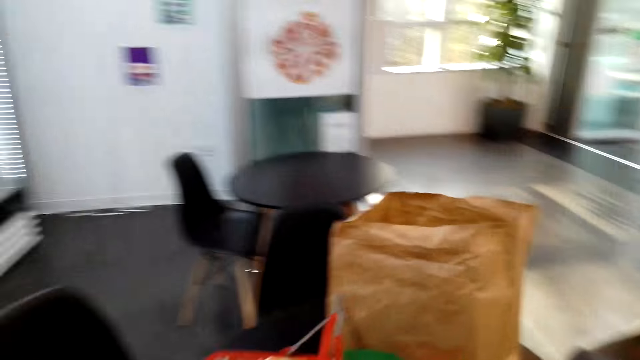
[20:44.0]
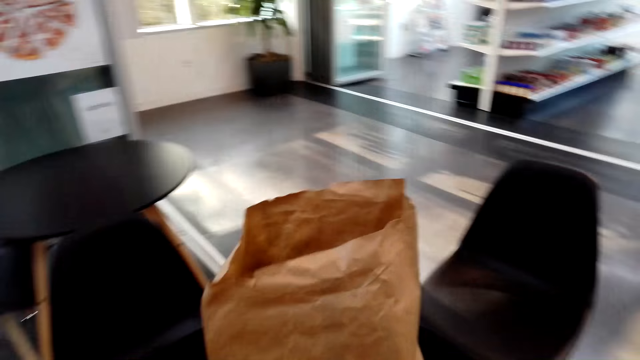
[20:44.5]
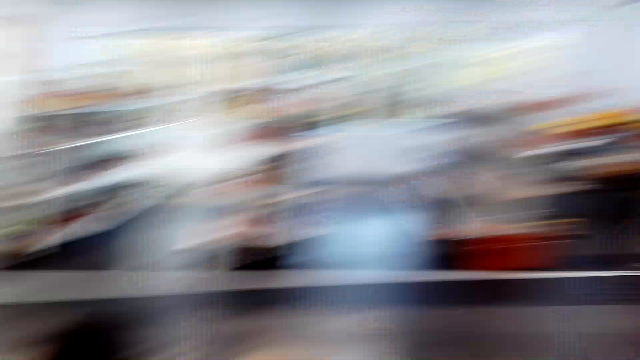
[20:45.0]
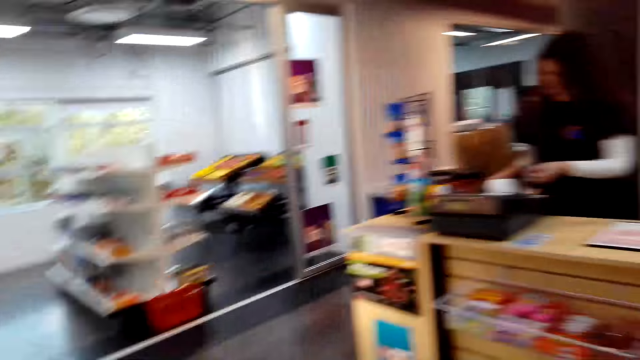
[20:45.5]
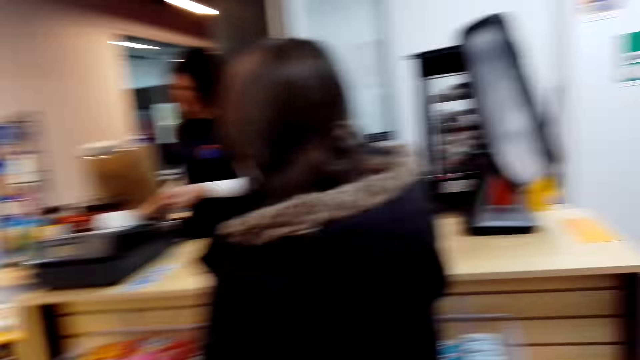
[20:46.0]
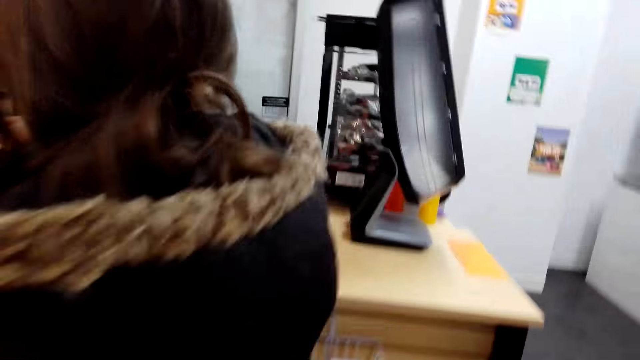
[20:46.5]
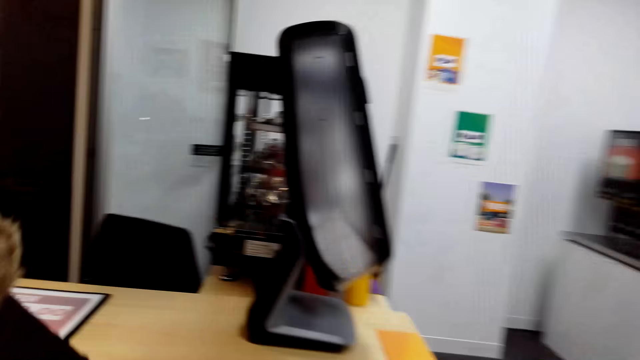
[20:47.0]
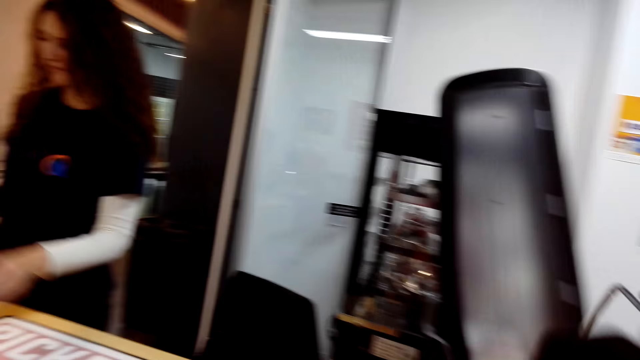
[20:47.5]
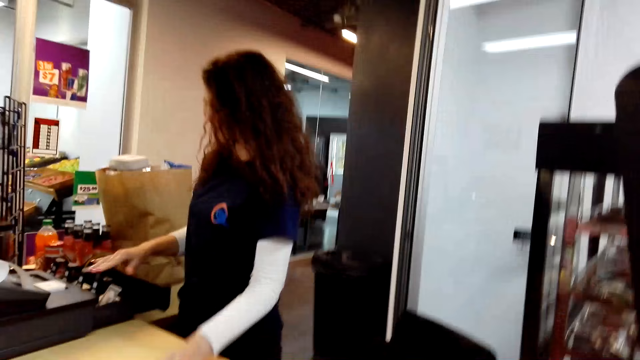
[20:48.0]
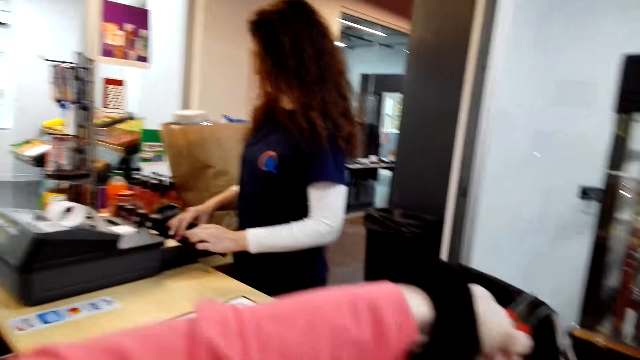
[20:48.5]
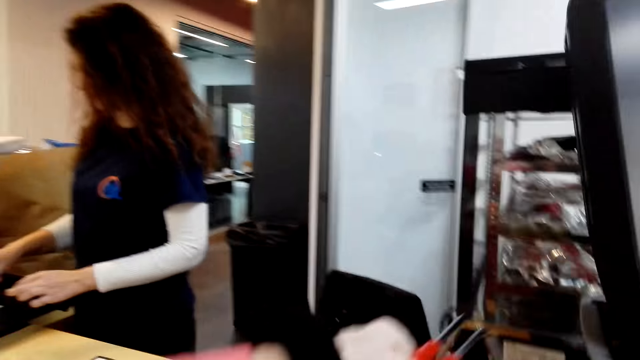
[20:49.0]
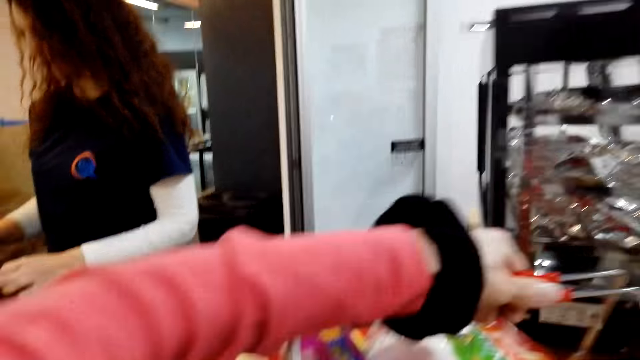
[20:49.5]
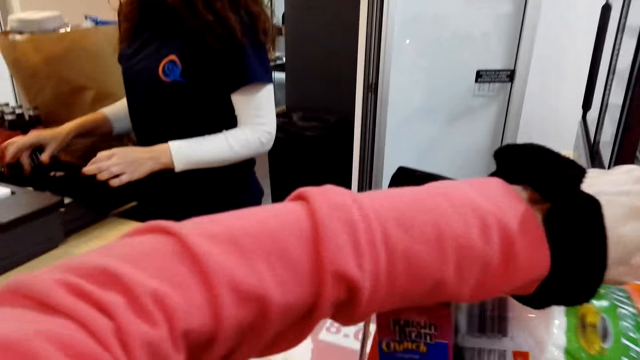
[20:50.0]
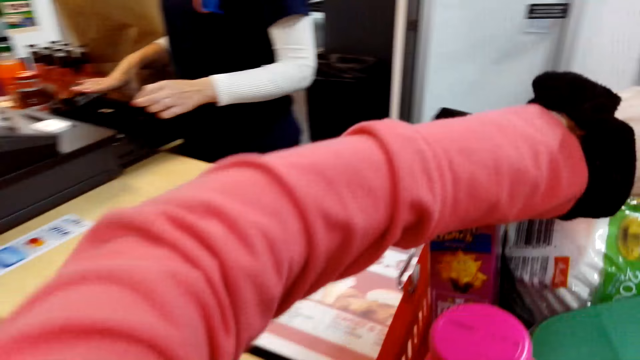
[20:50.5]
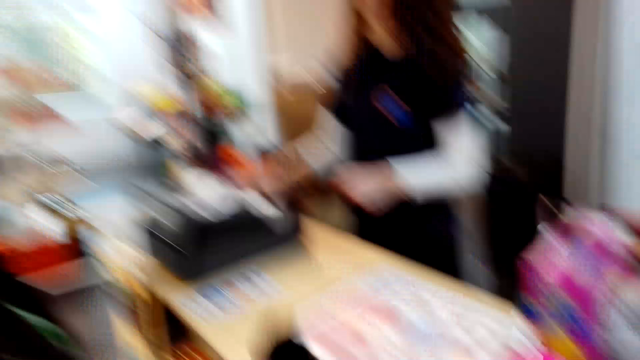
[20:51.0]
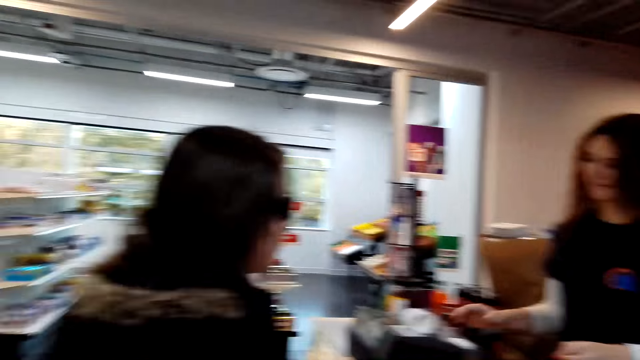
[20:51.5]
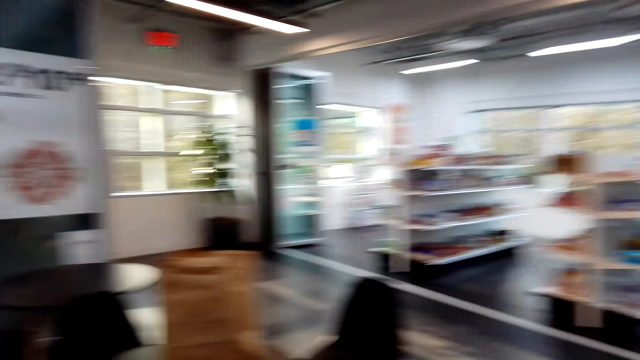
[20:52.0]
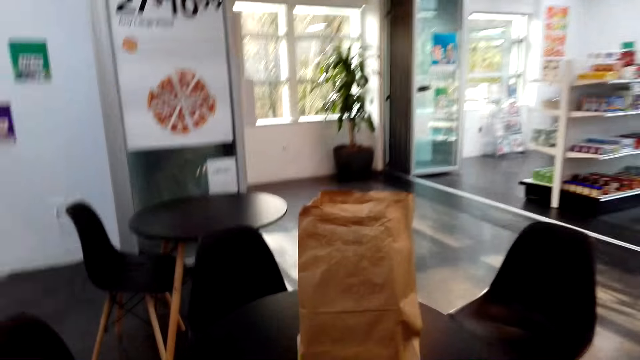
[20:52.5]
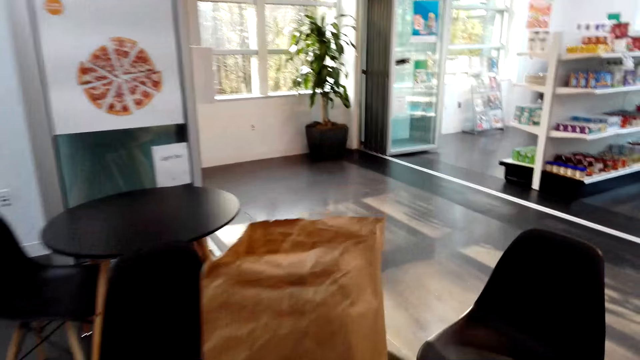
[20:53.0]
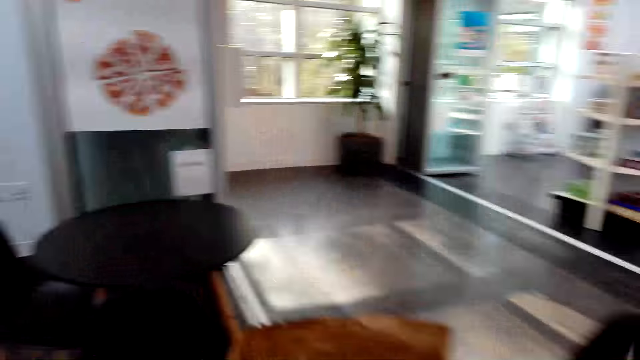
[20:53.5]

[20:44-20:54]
The camera wearer talks to a woman. They walk towards the counter. They talk to the woman. They place her shopping basket on the counter. They talk to the woman. They walk towards the bag.

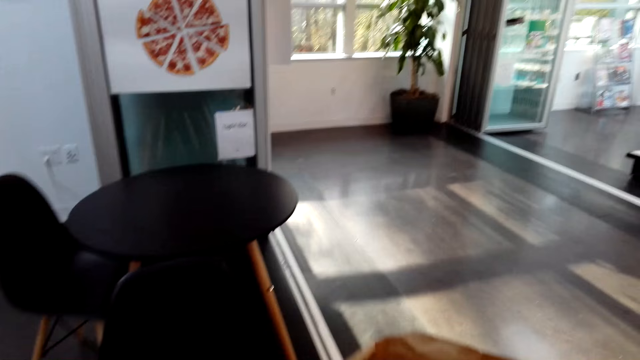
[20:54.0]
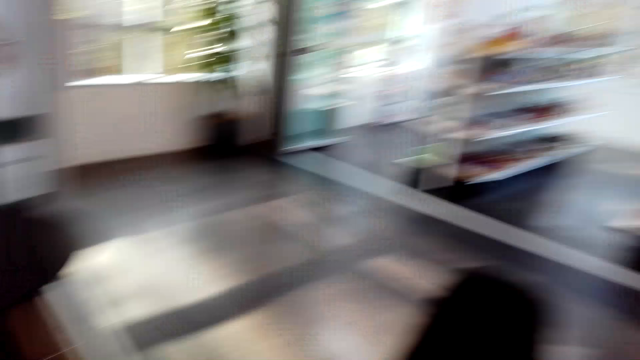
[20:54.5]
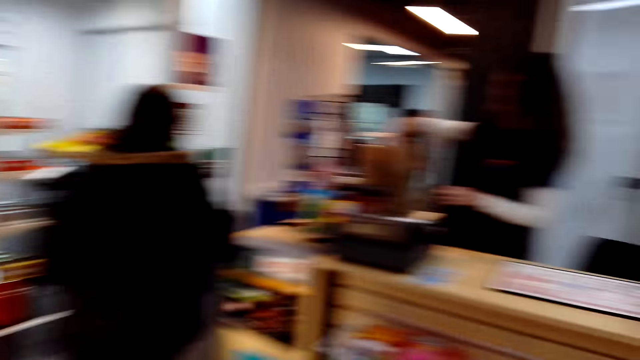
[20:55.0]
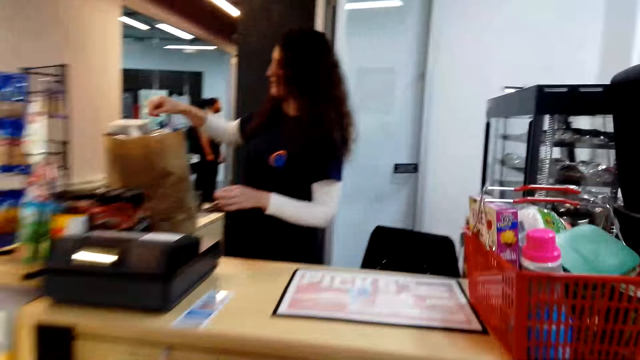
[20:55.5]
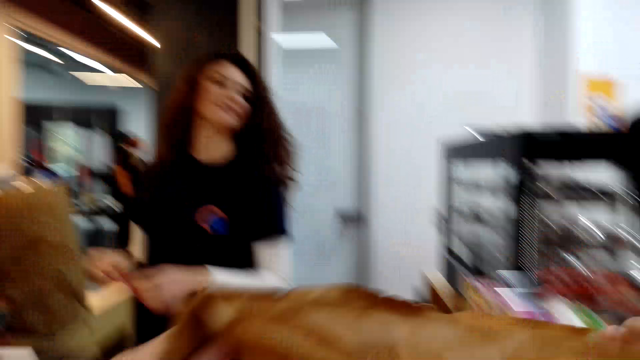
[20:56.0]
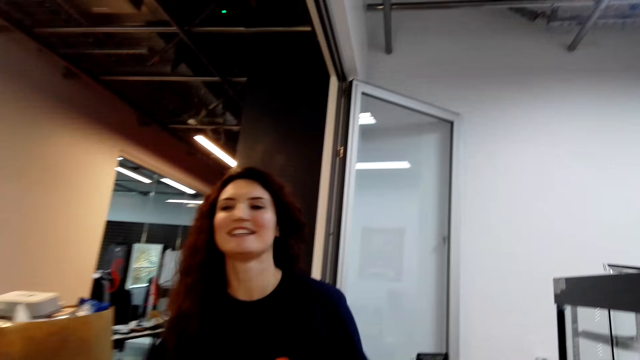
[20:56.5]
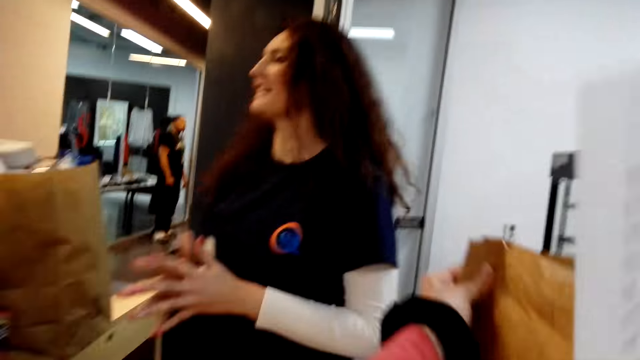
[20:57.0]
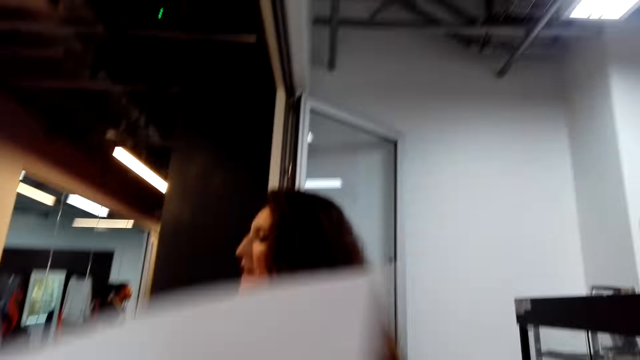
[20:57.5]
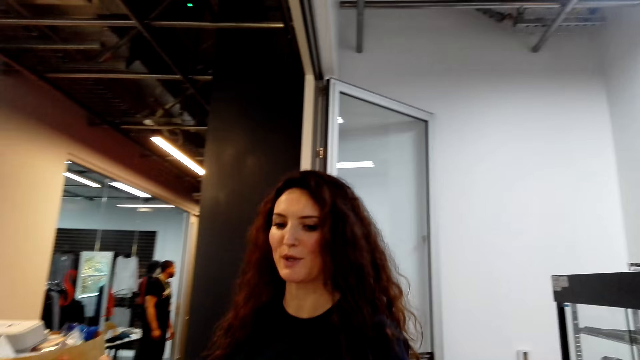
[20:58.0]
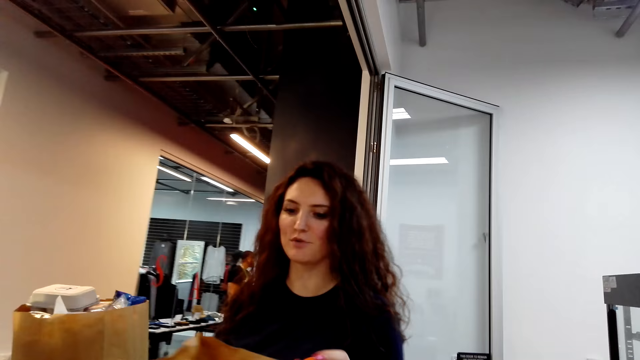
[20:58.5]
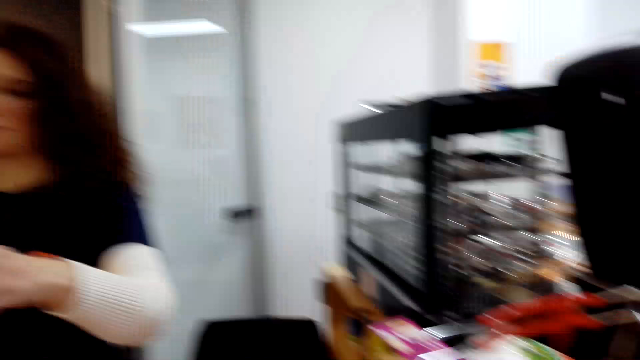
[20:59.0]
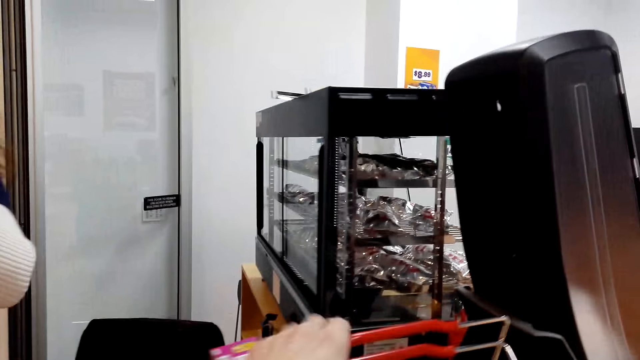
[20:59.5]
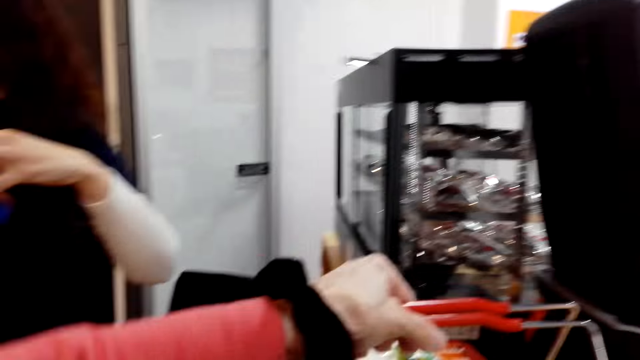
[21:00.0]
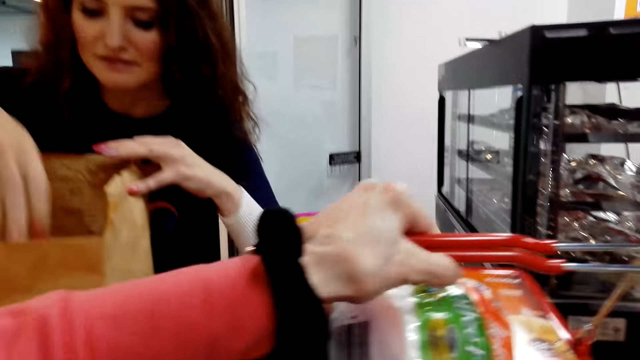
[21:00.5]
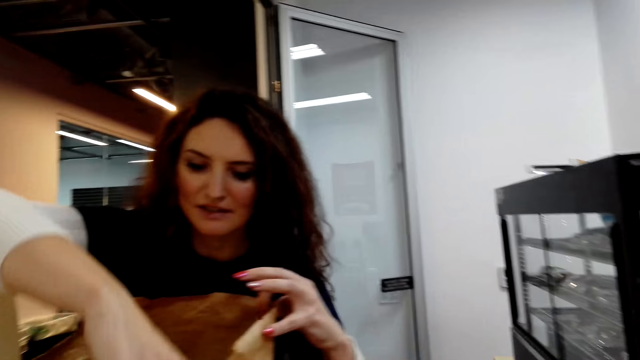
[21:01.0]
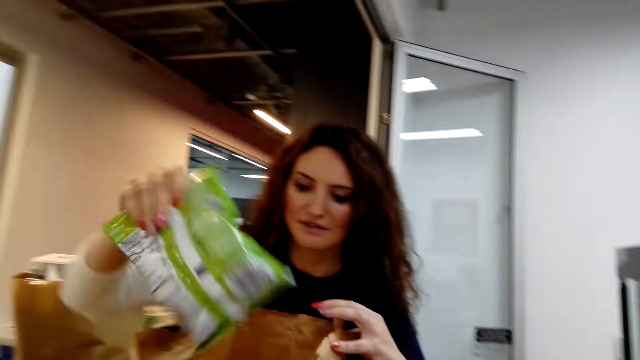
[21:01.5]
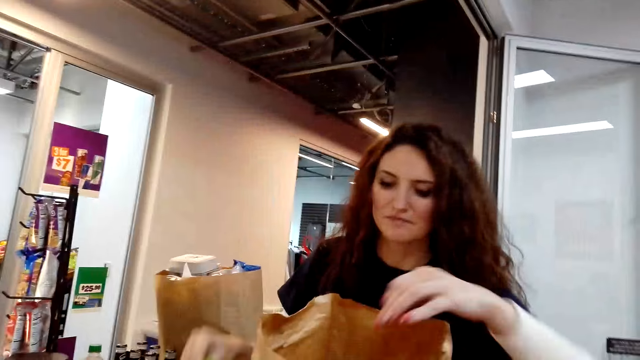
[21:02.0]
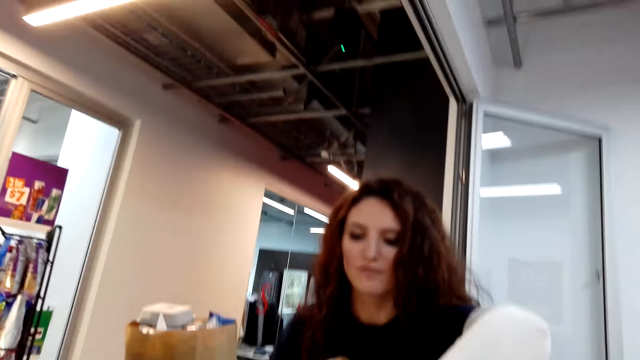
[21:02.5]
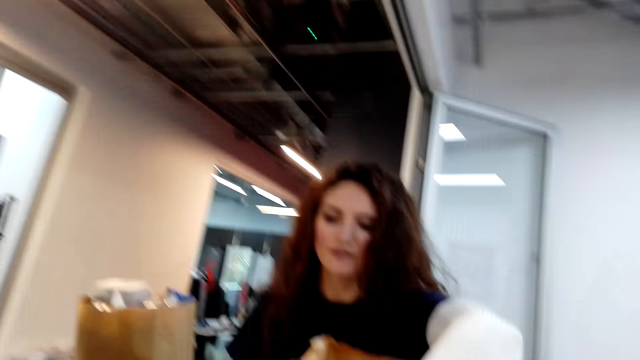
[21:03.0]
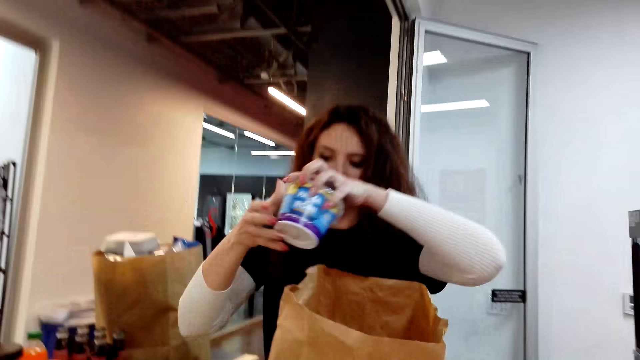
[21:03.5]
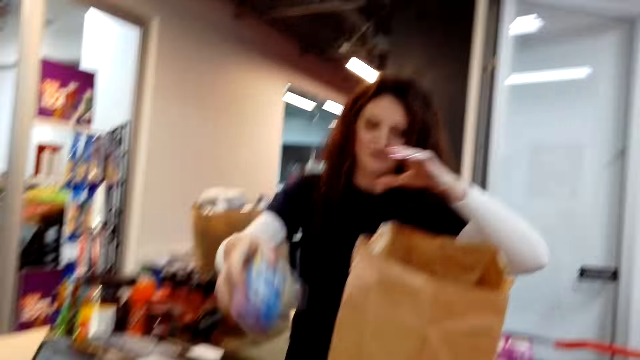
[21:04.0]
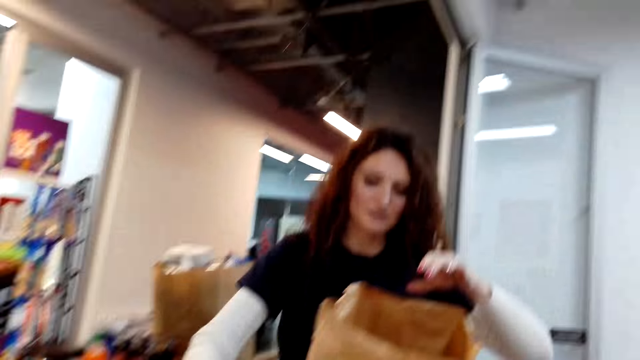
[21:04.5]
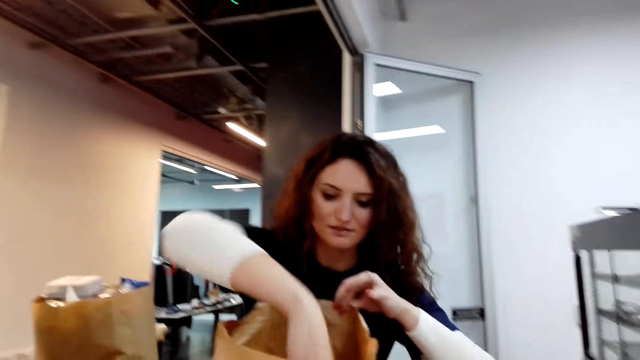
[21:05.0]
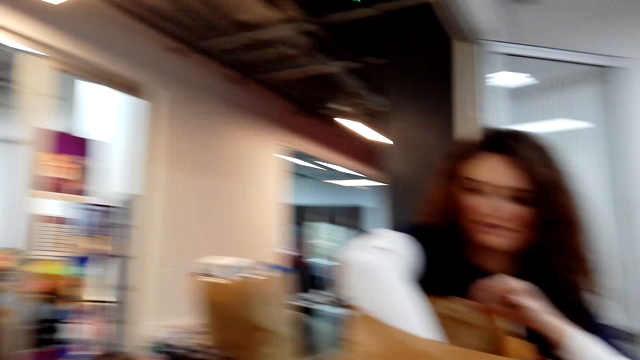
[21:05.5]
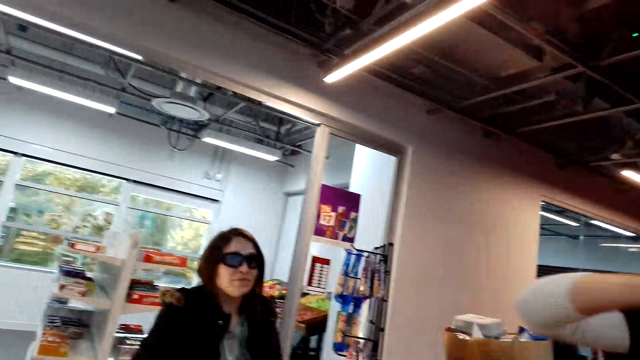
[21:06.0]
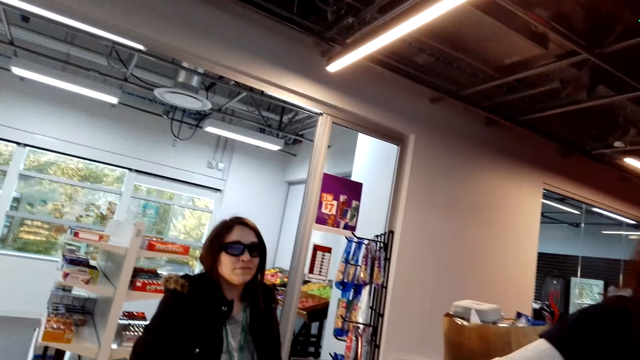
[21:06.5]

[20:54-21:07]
The camera wearer picks up the bag. They walk towards the counter. They place her bag on the counter. They talk to a woman. They move the shopping basket towards the bag. They pick up the tray of items. The woman picks up the items from the package for costing over the counter. The camera wearer talks to the woman.
